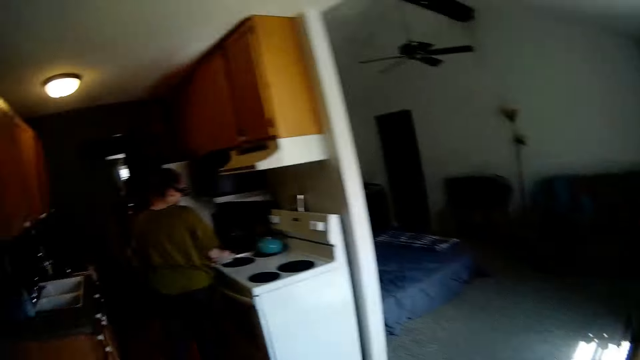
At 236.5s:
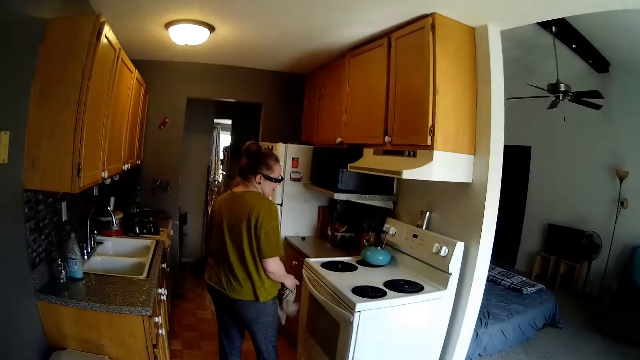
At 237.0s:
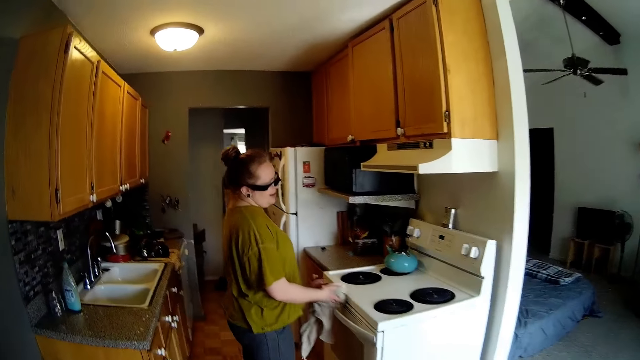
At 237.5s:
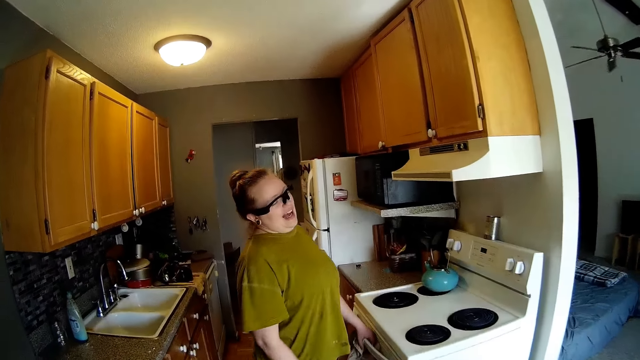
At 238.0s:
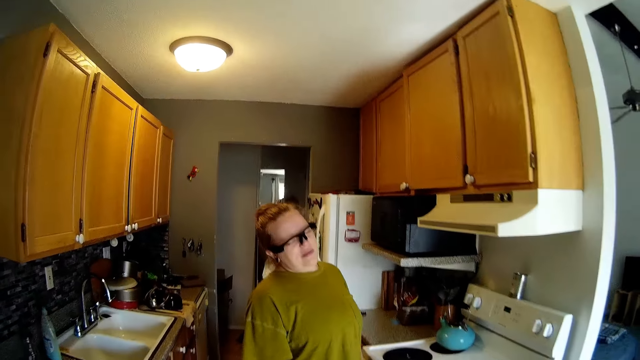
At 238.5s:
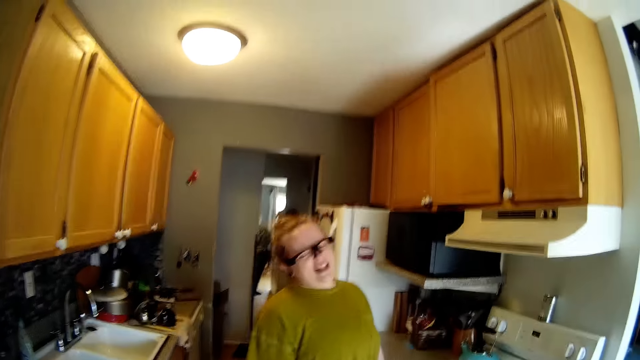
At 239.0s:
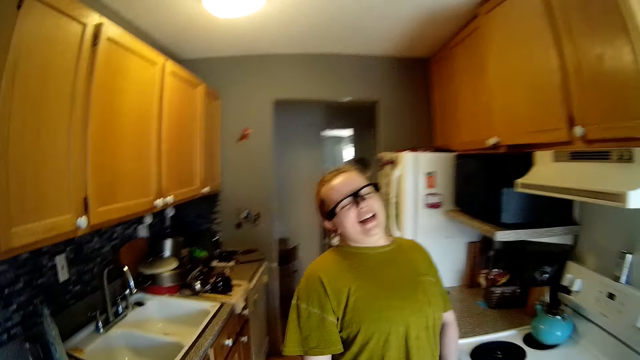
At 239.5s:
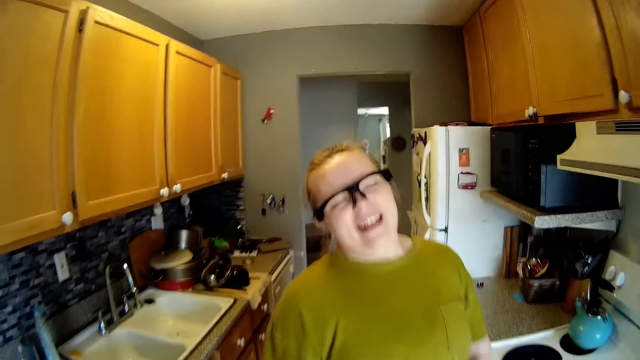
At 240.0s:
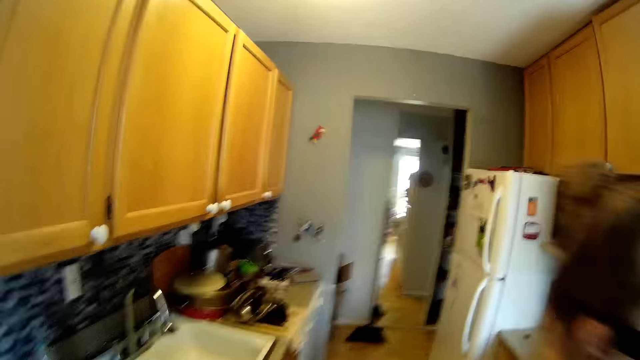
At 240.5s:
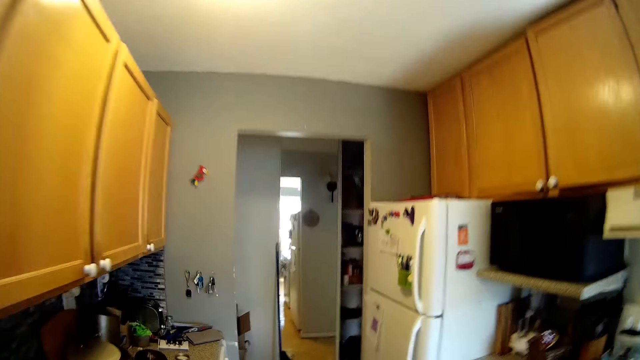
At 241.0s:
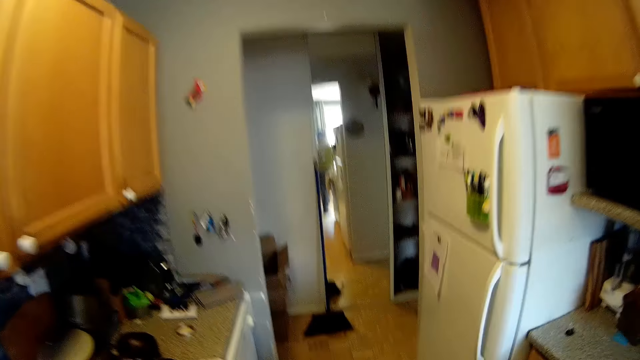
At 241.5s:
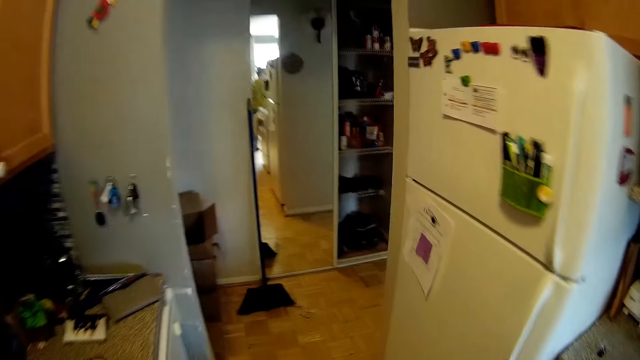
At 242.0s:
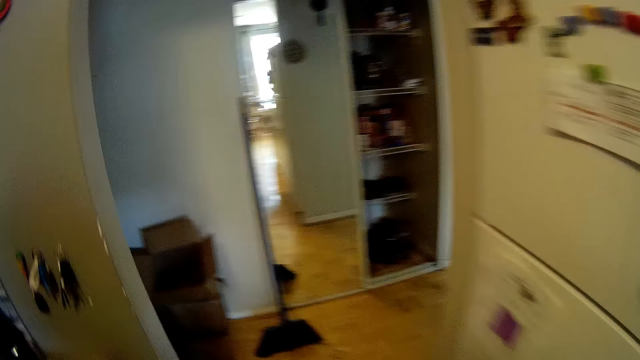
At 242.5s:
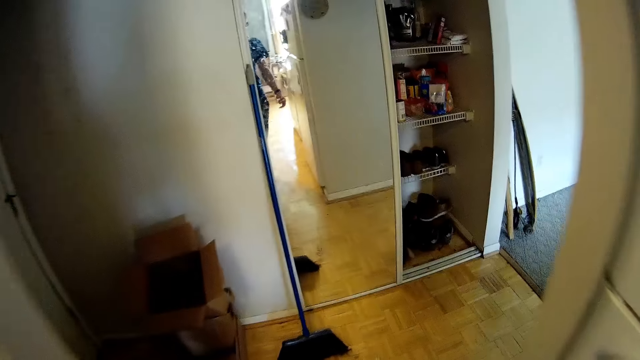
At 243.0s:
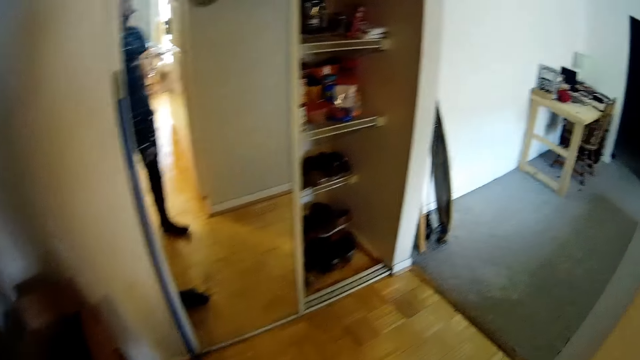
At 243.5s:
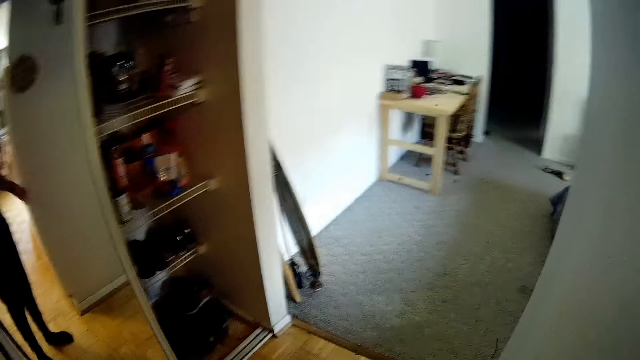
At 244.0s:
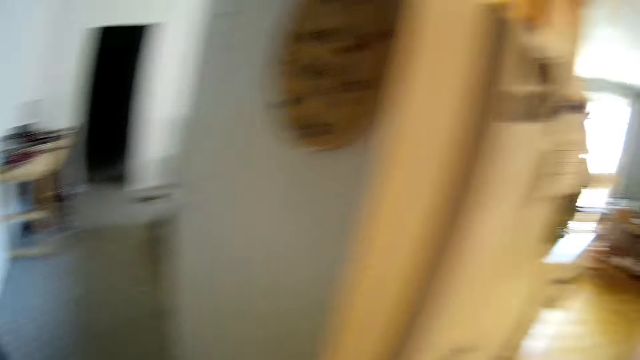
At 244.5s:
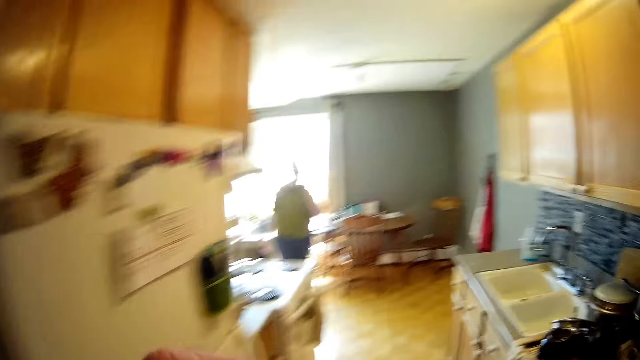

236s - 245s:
The woman cleans the gas cooker with a cloth in her right hand. The camera wearer talks to the woman. The woman drops the piece of cloth on the gas cooker with her right hand. The camera wearer walks past the woman into the kitchen. They walk around.

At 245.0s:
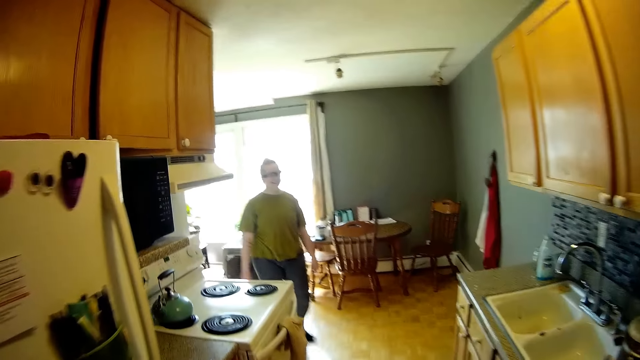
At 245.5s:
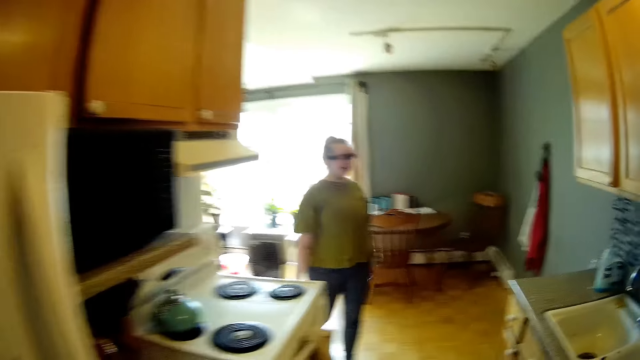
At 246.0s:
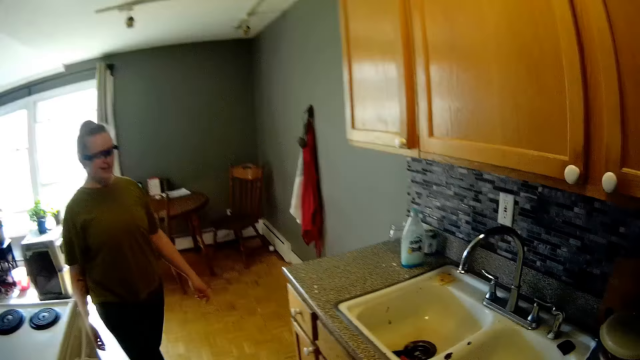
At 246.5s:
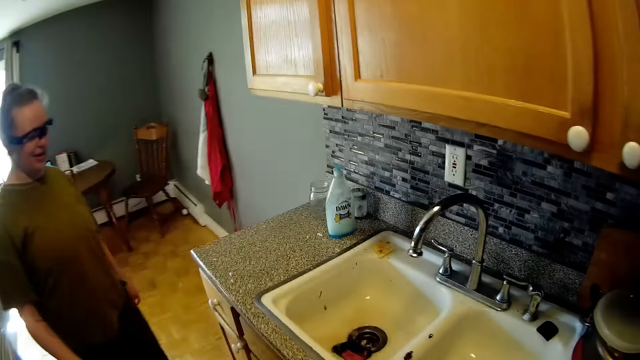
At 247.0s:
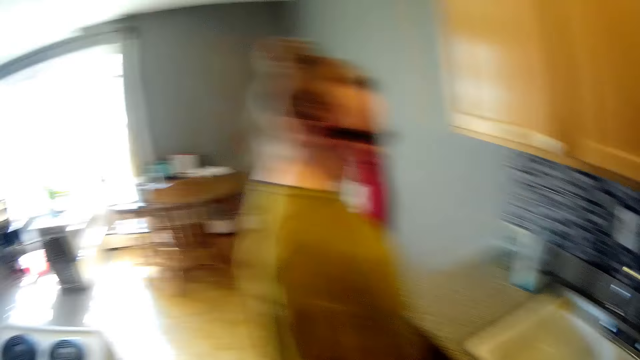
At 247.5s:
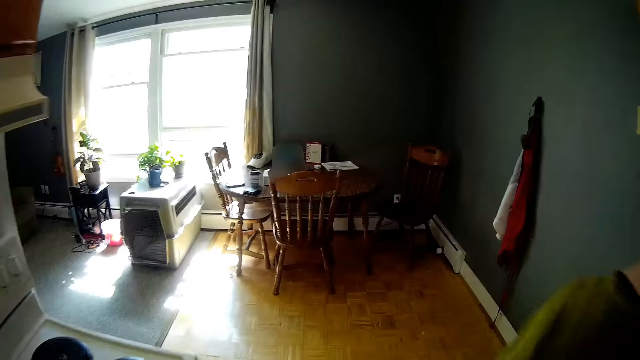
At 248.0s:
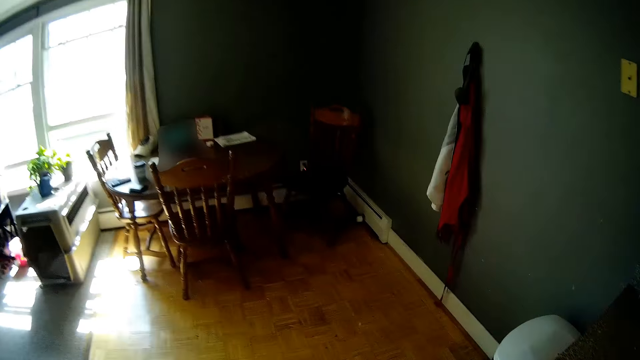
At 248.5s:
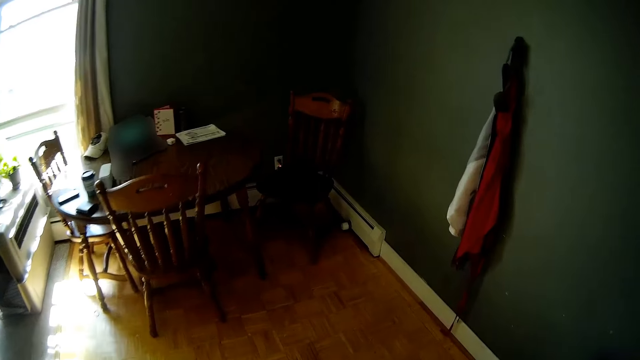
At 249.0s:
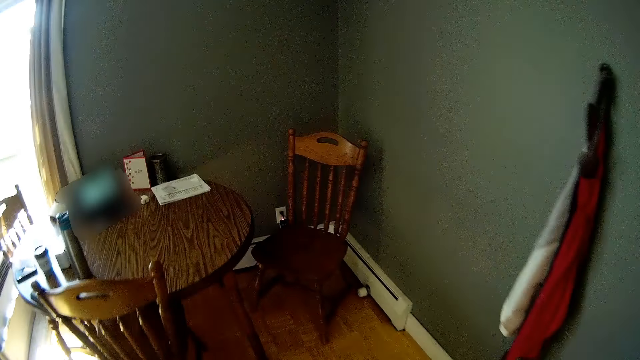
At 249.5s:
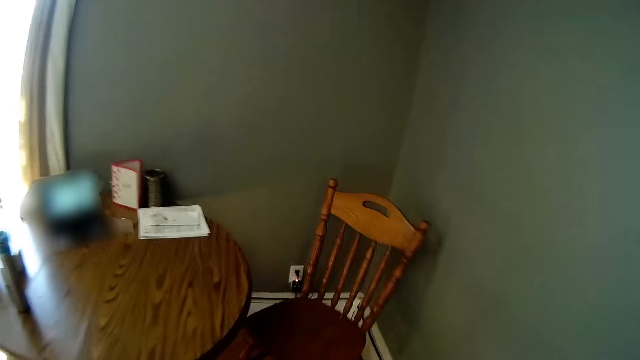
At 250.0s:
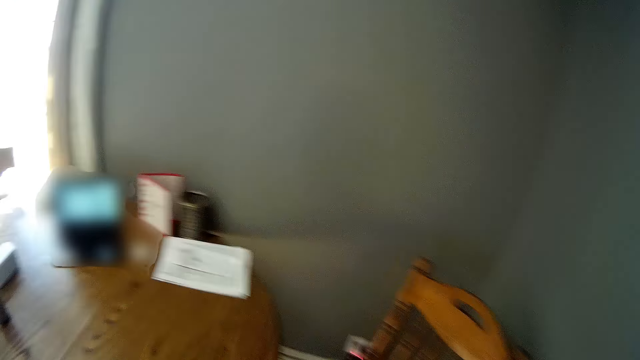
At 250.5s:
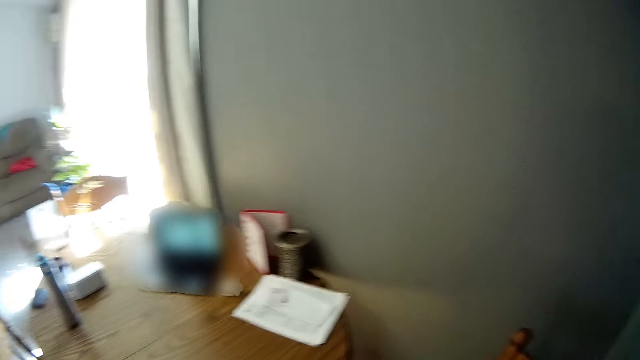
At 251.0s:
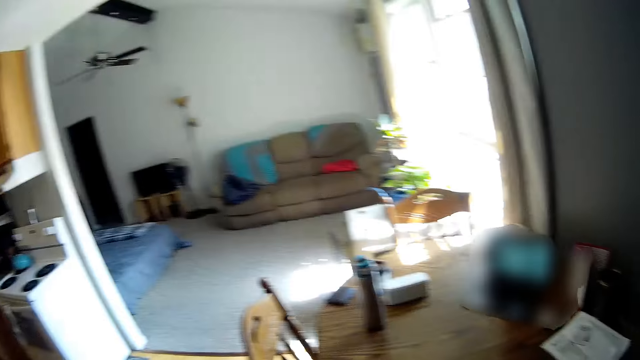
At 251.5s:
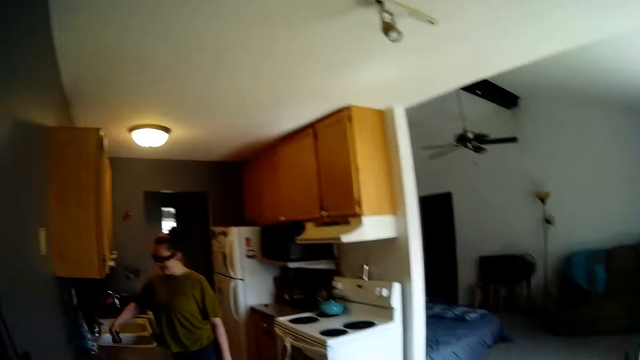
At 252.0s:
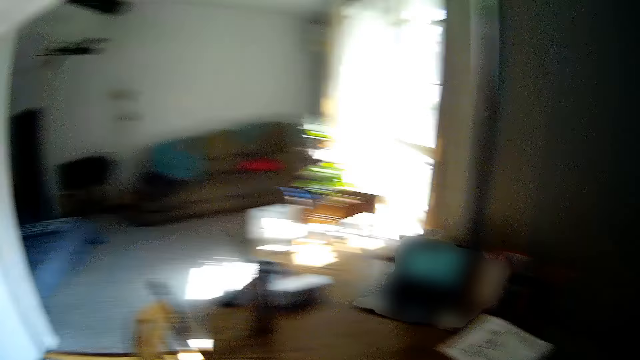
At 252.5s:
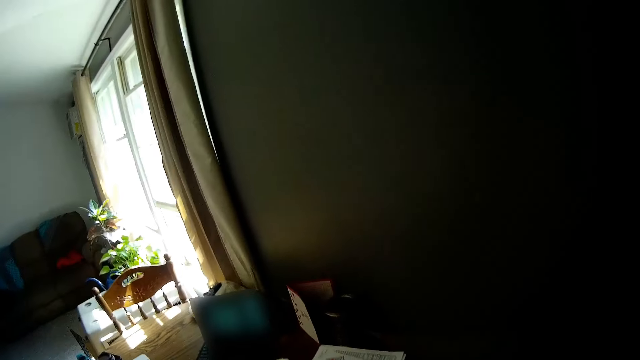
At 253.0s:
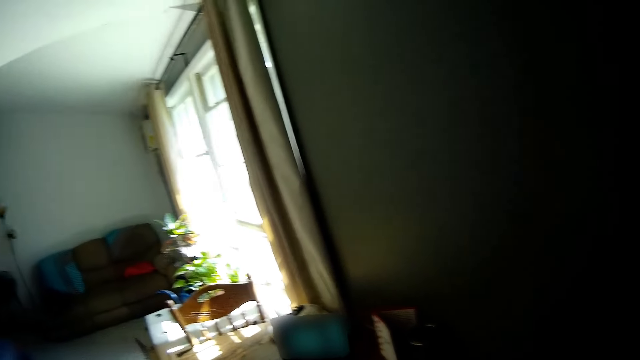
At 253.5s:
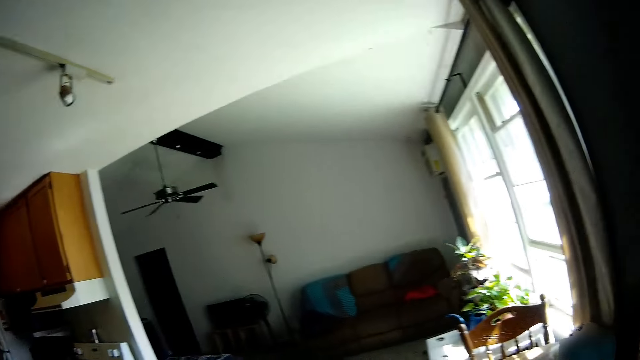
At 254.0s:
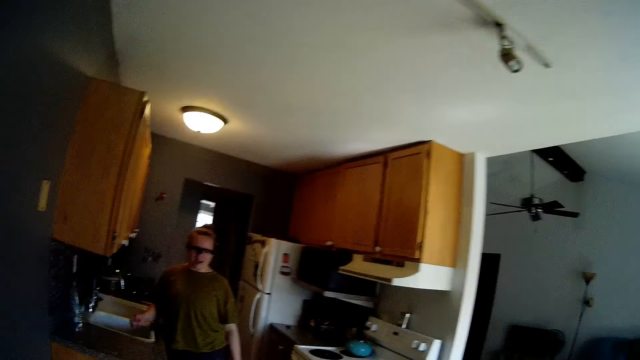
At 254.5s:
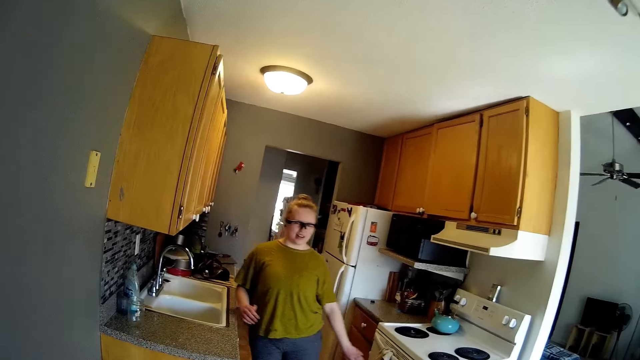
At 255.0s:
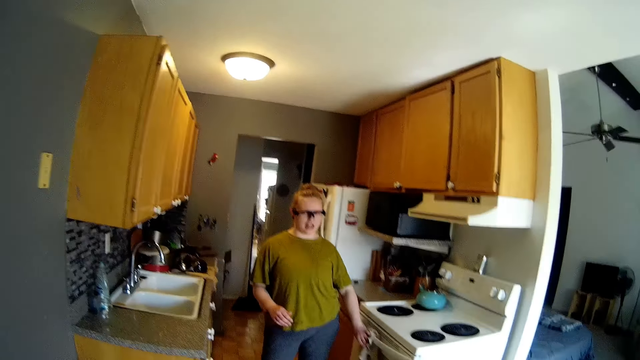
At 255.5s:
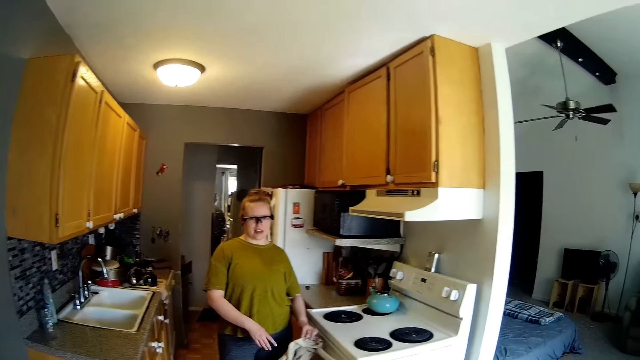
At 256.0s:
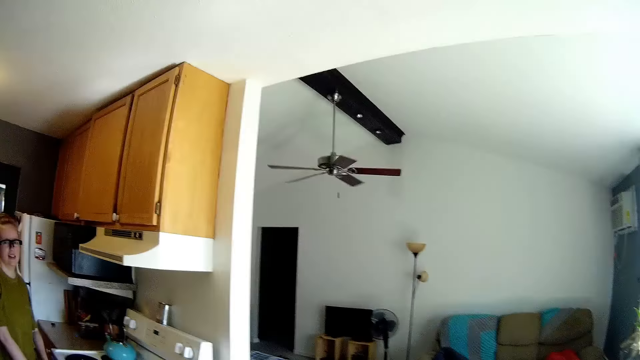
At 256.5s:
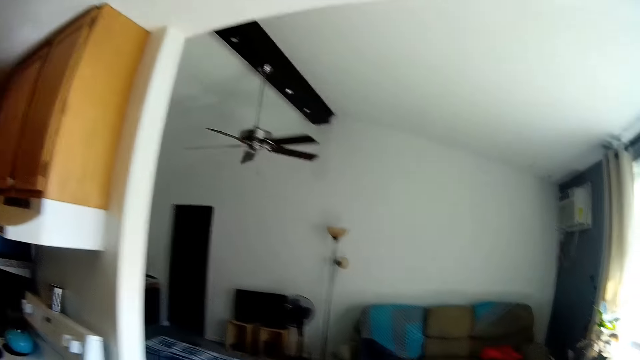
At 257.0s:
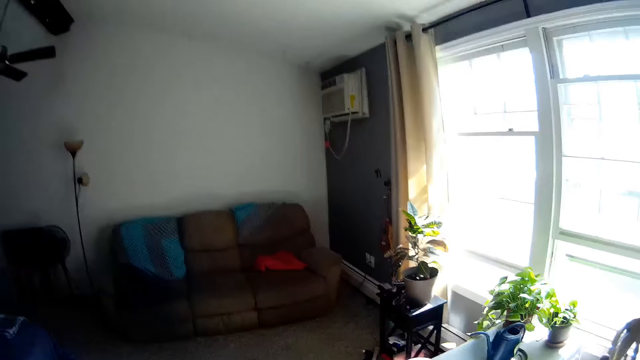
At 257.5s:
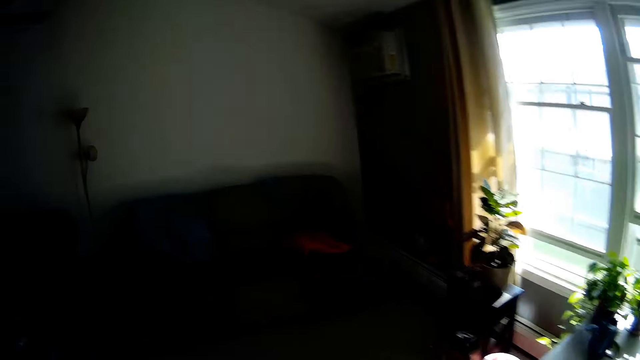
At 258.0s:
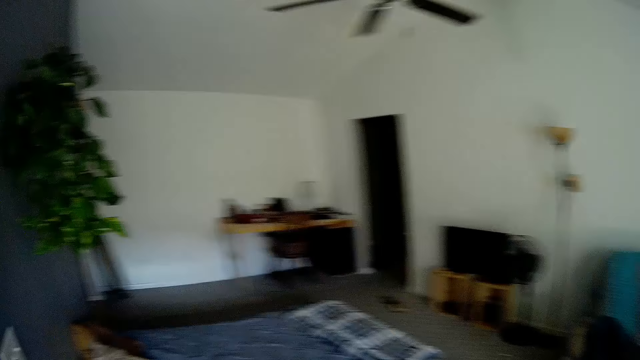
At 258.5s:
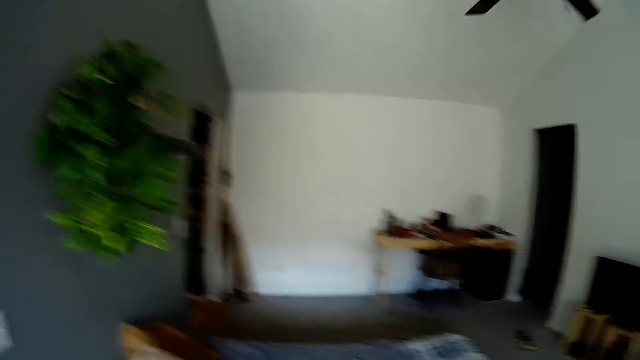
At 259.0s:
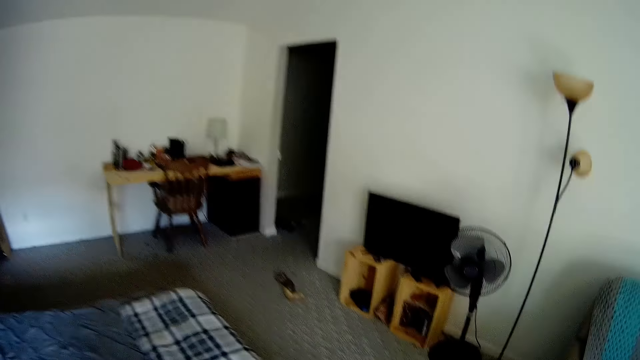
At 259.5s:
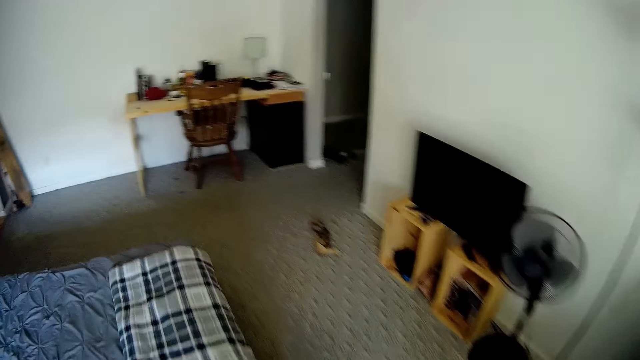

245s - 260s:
The camera wearer talks to the woman. They walk past the woman towards the dining area. They look around. The woman wipes the sink with a sponge in her right hand. The camera wearer talks to the woman. They walk past a sitting room towards the kitchen.
